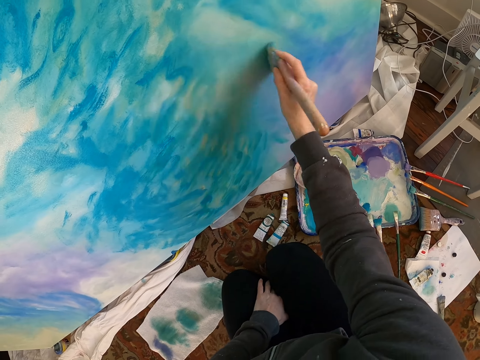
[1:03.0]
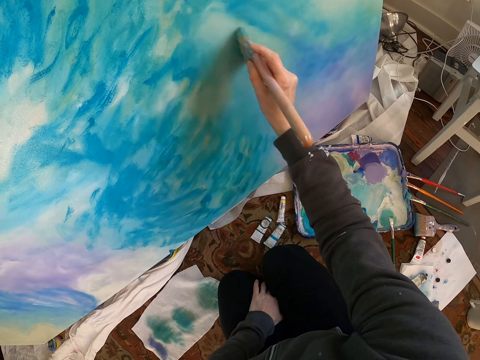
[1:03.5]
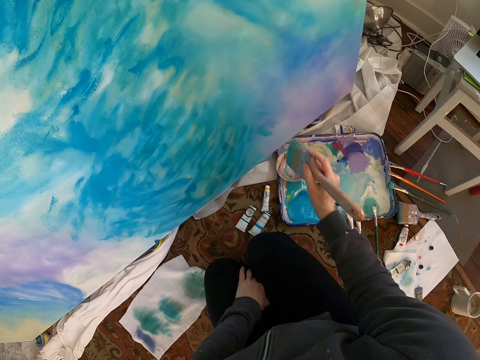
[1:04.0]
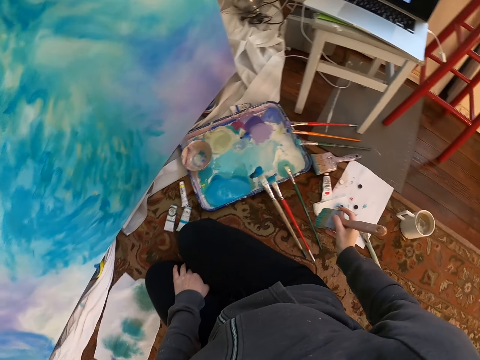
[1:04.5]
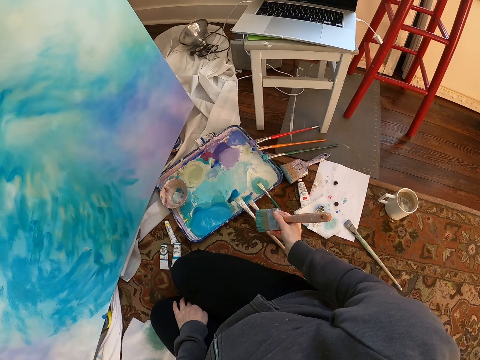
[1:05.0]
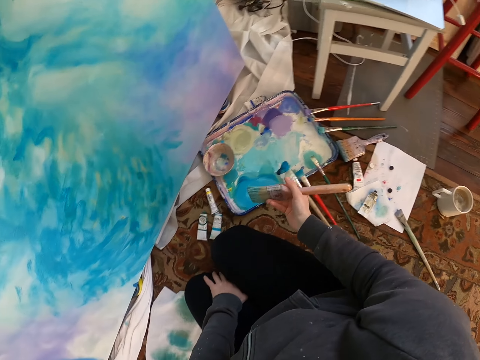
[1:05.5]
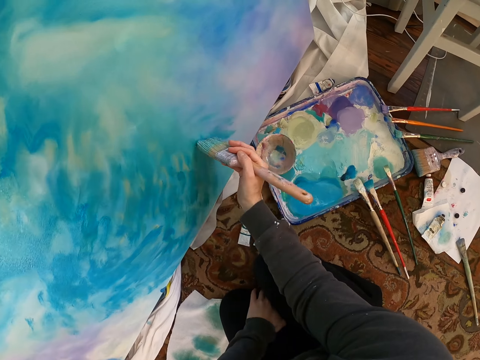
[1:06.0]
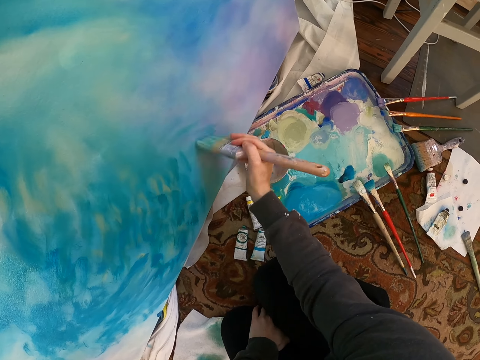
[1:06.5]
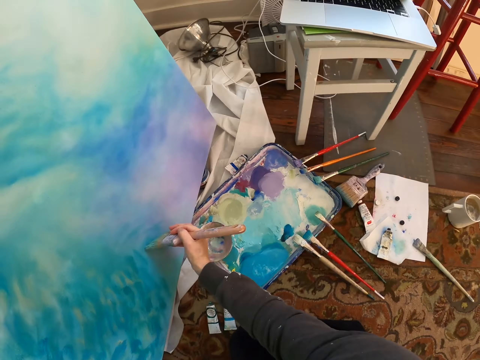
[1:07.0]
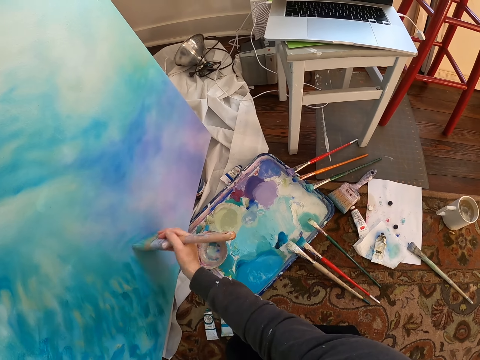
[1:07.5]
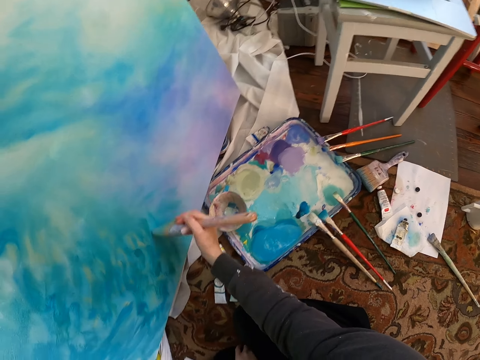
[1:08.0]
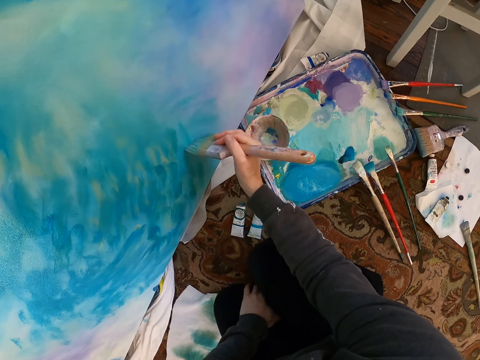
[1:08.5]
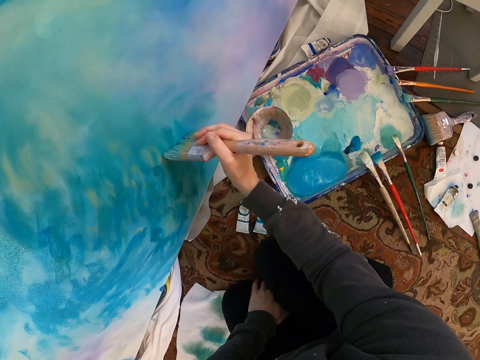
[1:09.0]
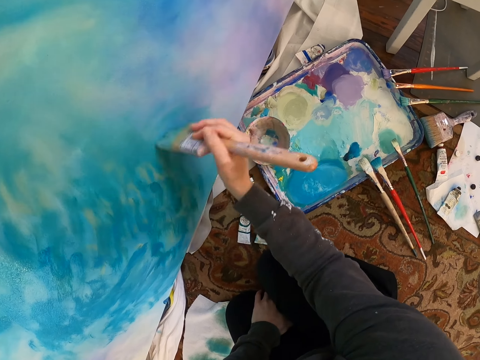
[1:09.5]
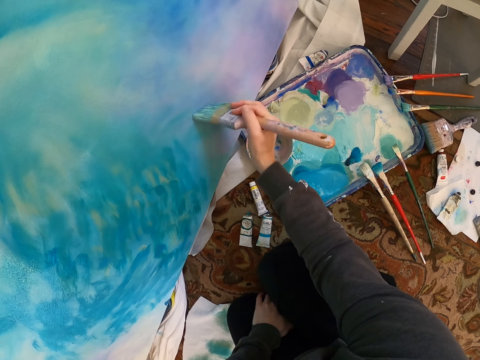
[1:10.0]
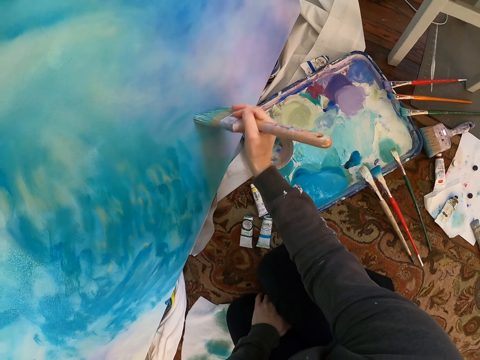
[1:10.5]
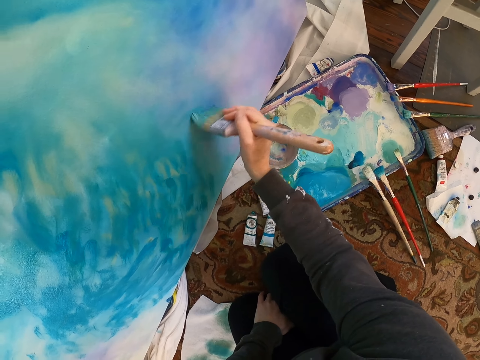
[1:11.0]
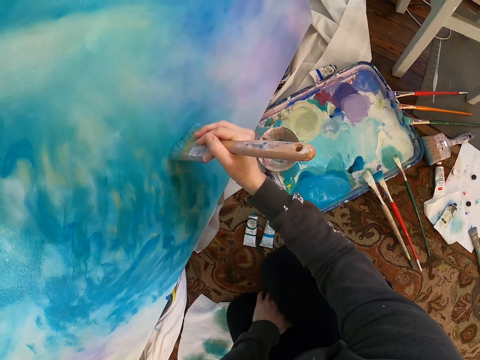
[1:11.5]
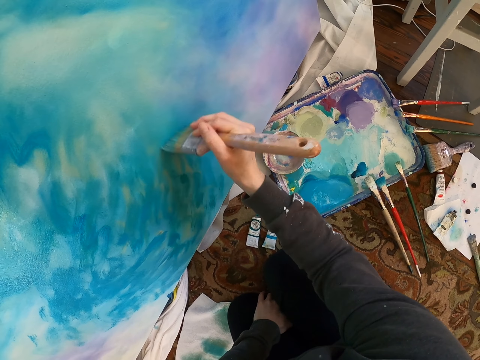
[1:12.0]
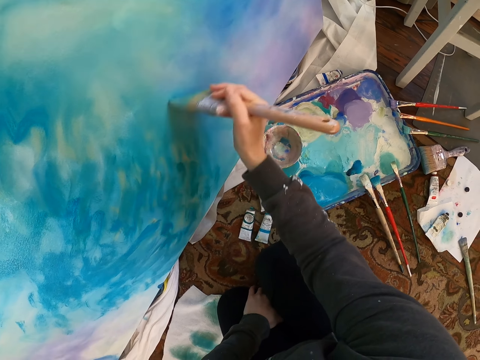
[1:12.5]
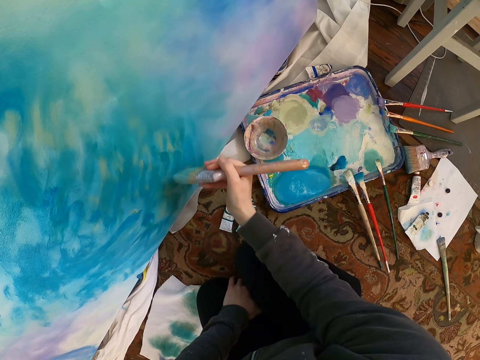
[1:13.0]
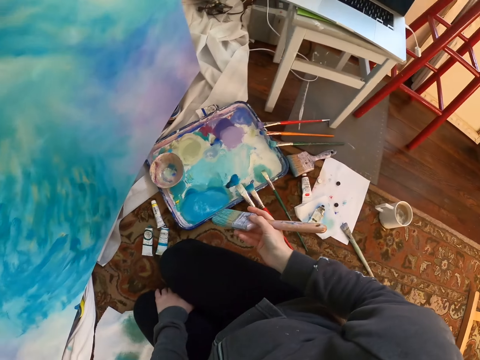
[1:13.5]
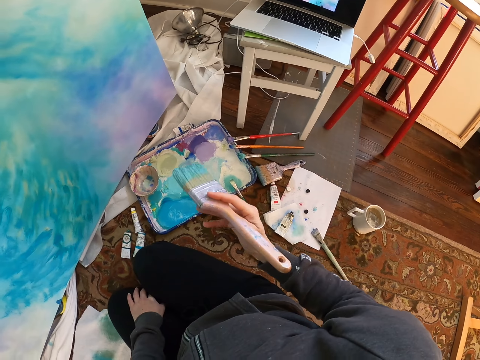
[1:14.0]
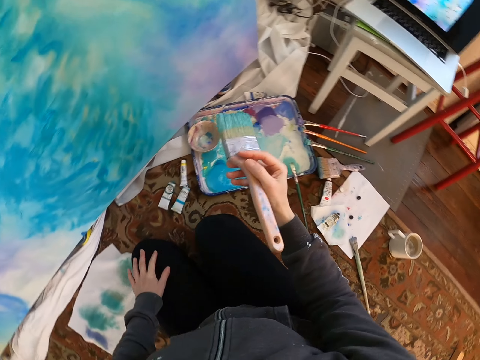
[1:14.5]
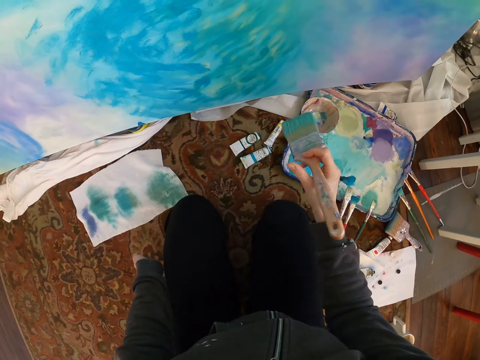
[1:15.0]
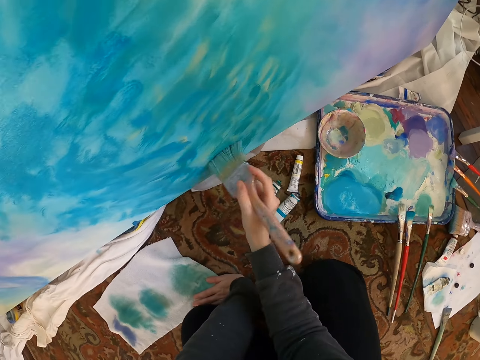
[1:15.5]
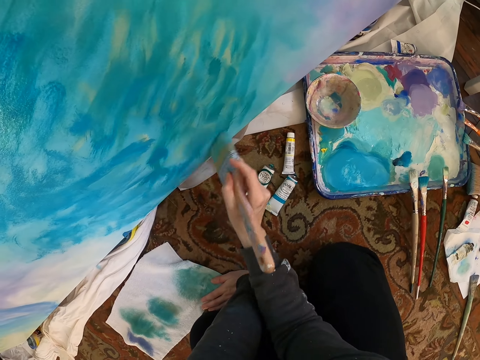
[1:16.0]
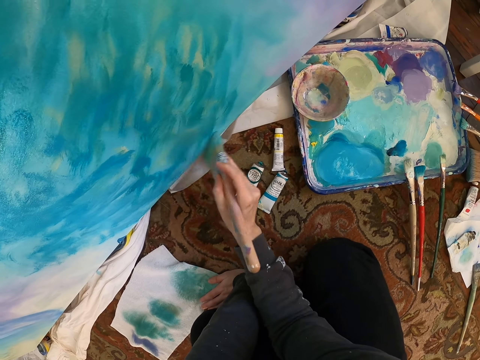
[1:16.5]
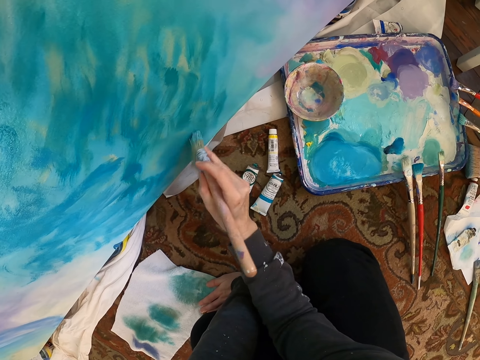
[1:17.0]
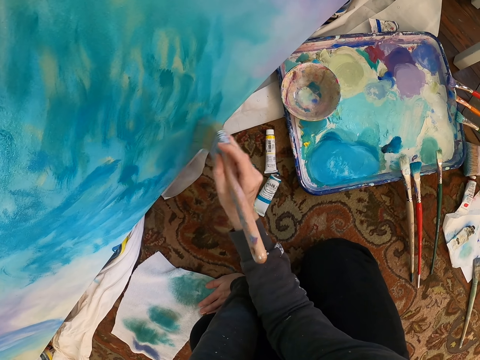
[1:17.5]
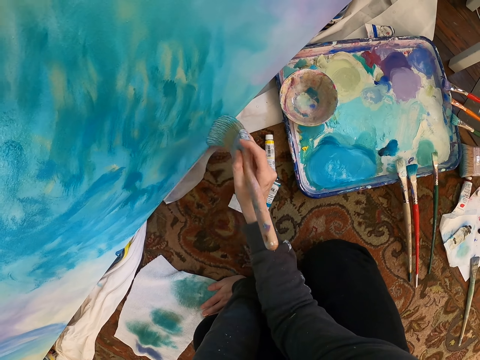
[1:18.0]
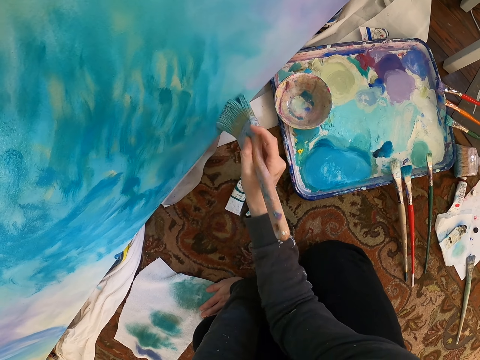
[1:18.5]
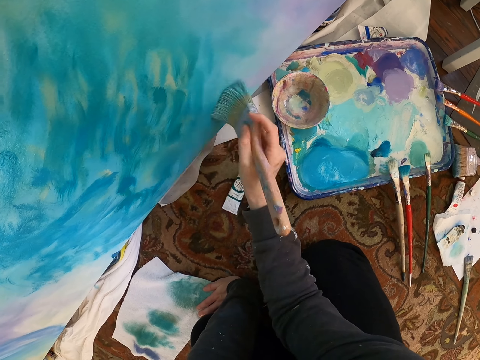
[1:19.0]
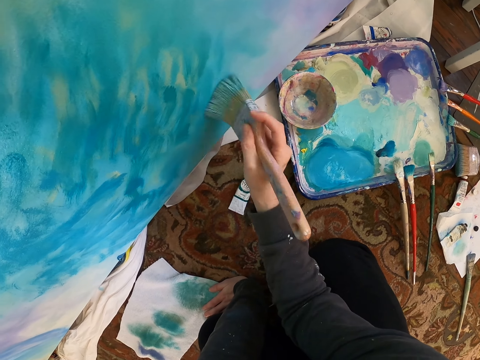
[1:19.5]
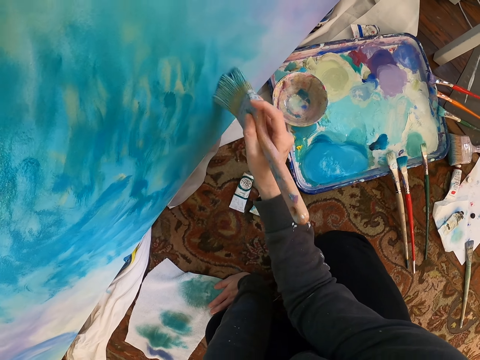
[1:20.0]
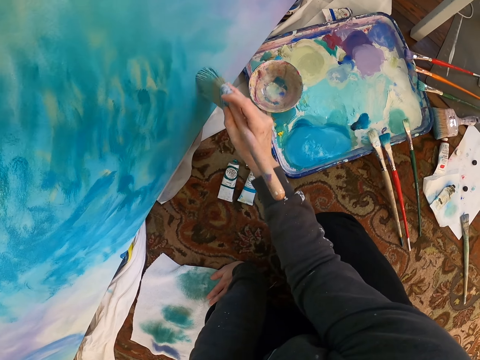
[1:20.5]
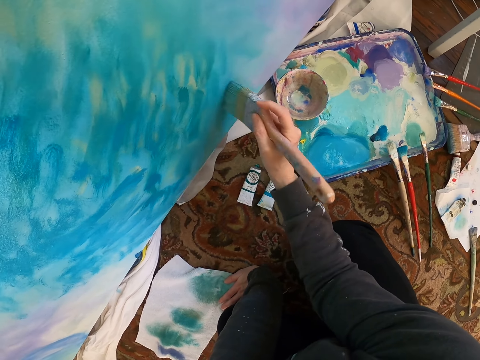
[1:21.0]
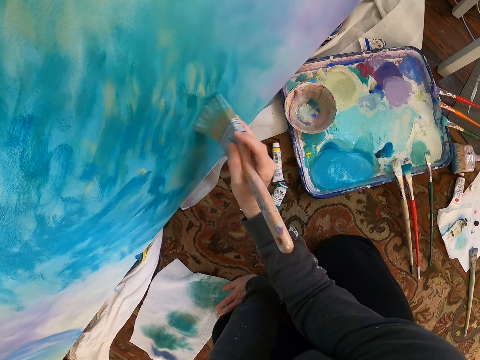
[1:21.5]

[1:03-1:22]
The camera wearer stares at a laptop. They lift a brush. They paint a painting. They lift the brush. They stare at the laptop. They paint the painting.

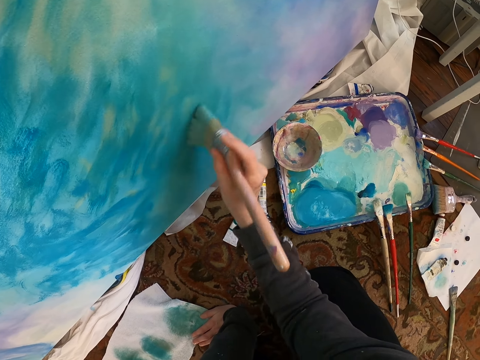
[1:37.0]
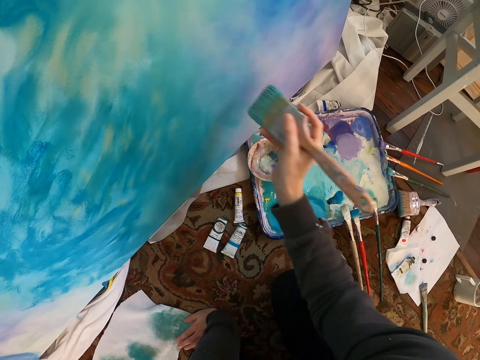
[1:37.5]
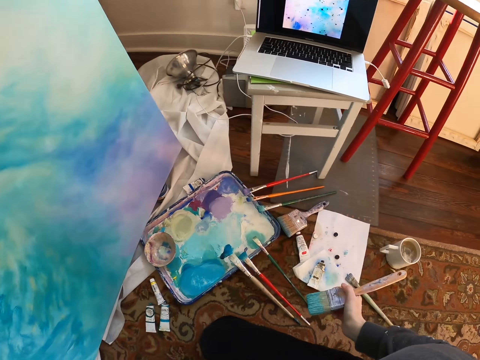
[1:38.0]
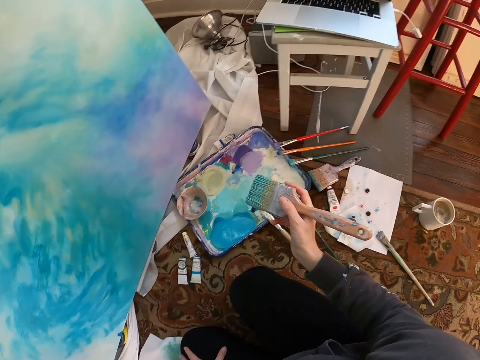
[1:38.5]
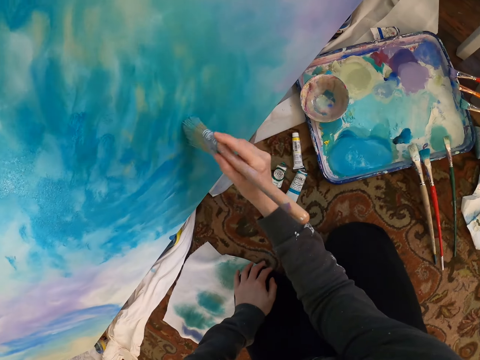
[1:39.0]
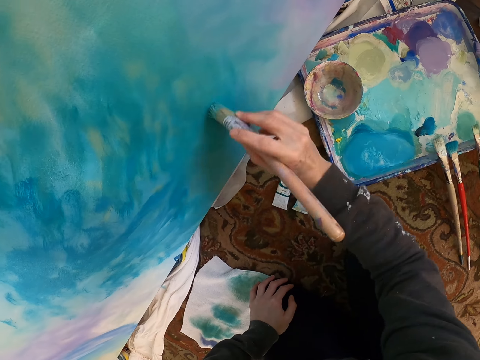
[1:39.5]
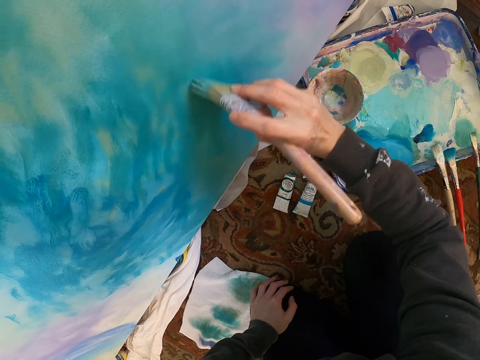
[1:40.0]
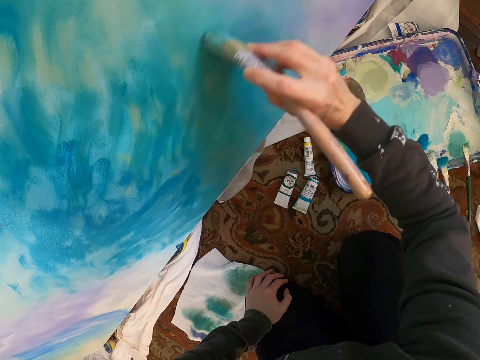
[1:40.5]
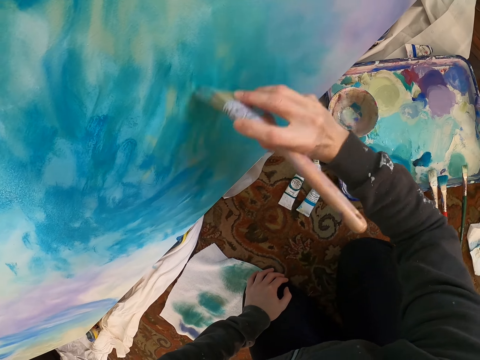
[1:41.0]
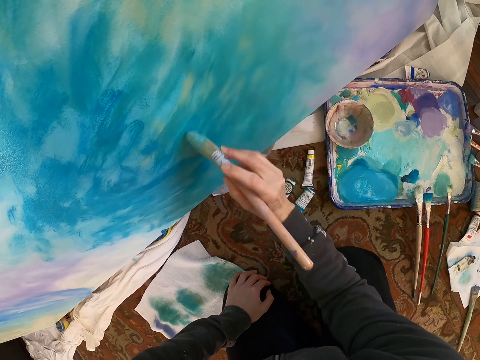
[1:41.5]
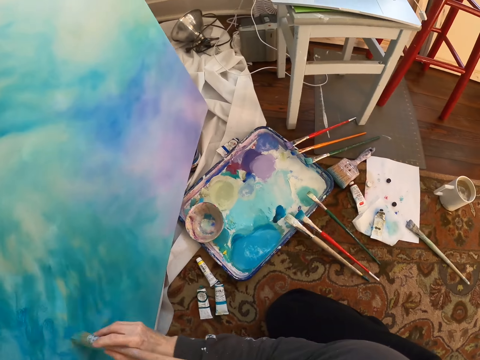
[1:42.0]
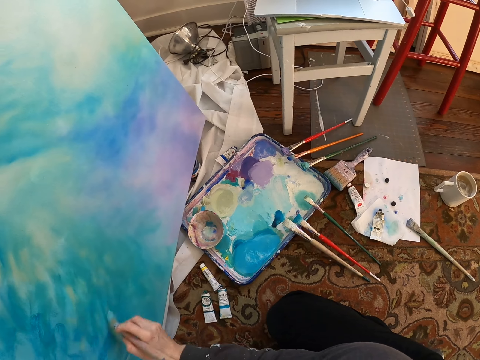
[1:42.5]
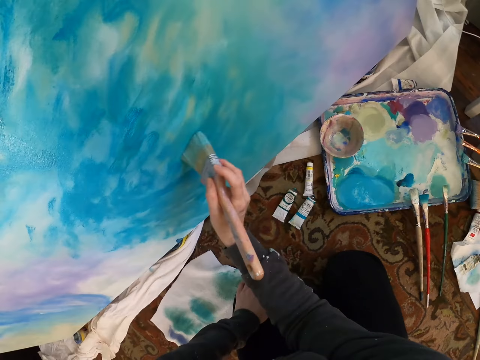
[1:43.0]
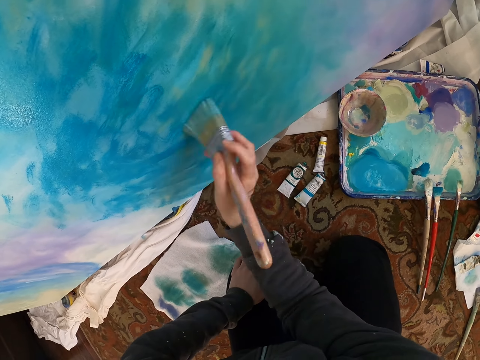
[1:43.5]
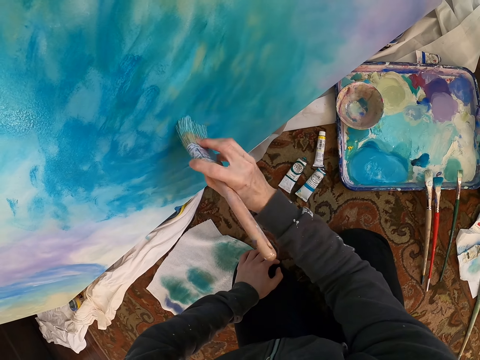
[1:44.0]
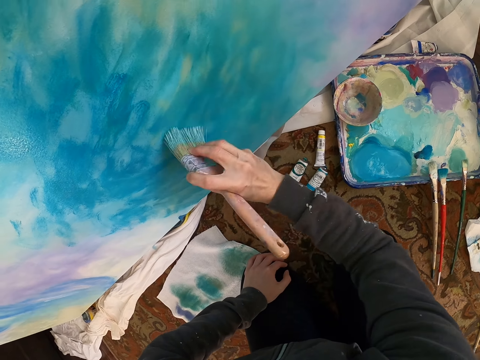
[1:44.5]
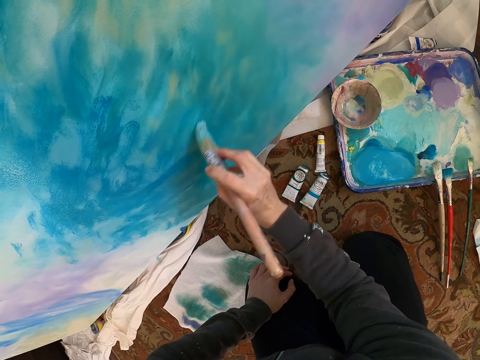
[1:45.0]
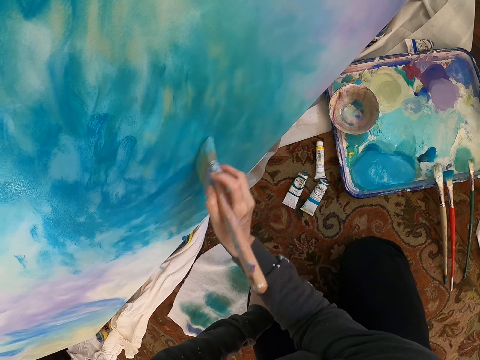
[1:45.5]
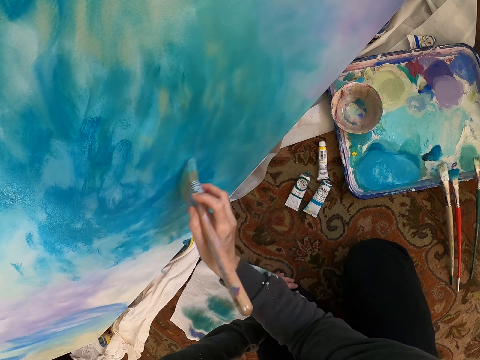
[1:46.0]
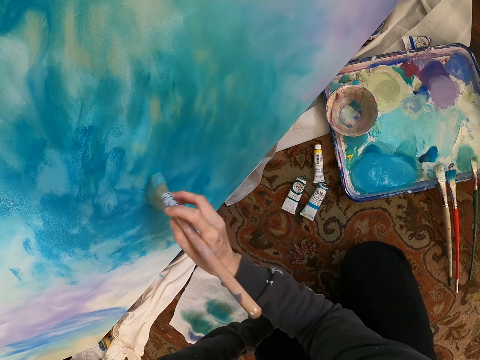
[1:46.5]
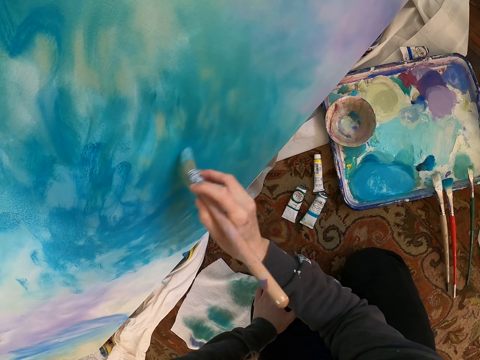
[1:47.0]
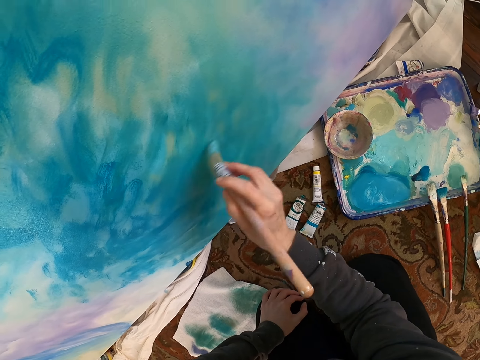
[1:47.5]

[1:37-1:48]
The camera wearer lifts a brush. They stare at a laptop. They paint a painting.
